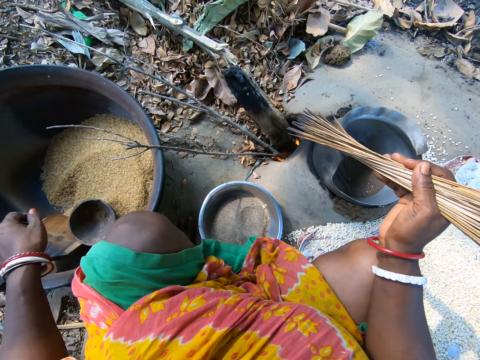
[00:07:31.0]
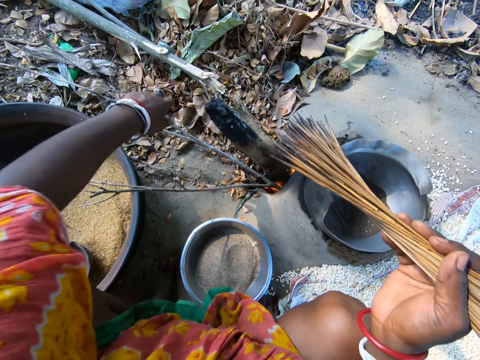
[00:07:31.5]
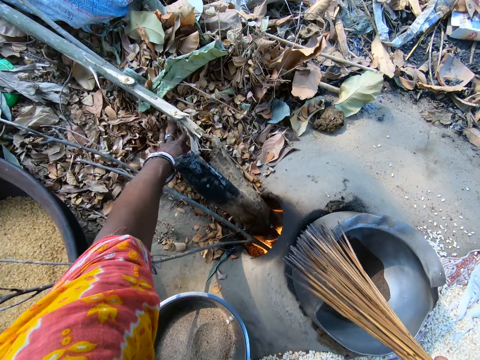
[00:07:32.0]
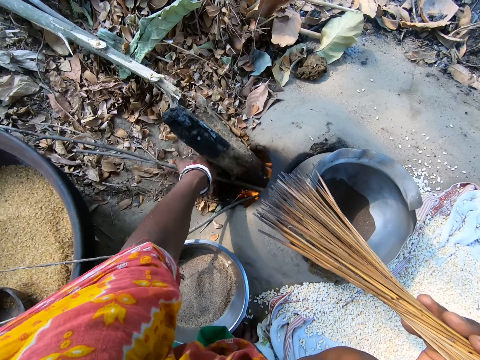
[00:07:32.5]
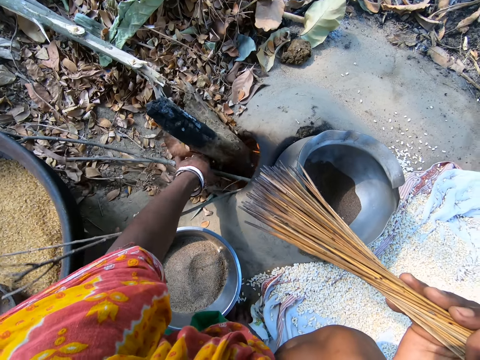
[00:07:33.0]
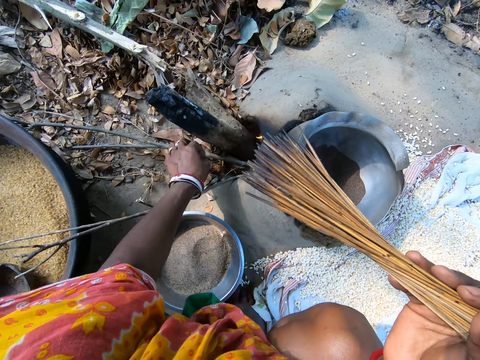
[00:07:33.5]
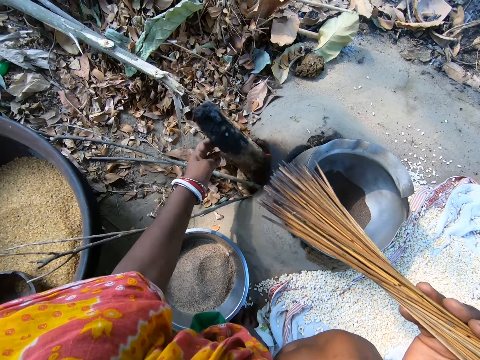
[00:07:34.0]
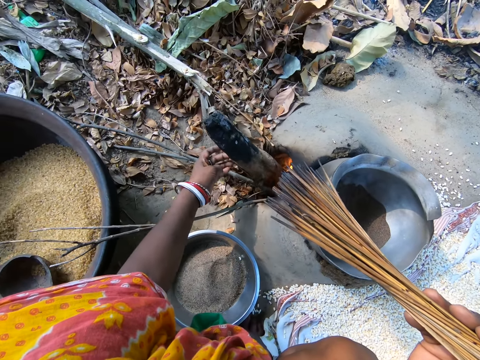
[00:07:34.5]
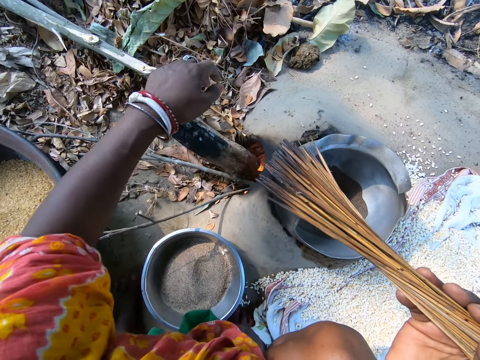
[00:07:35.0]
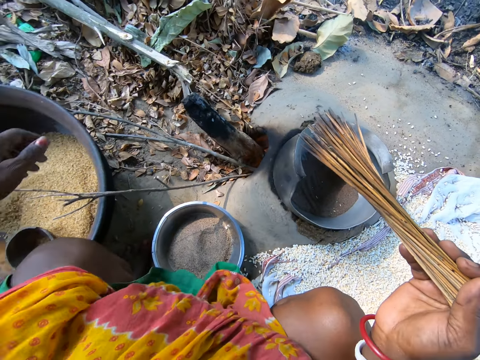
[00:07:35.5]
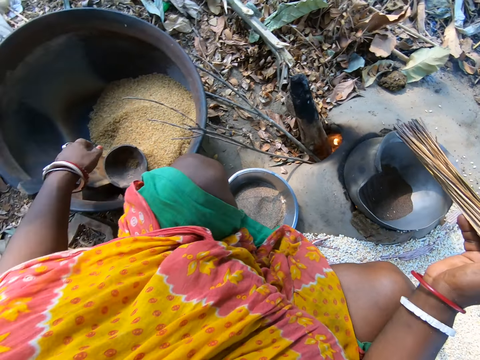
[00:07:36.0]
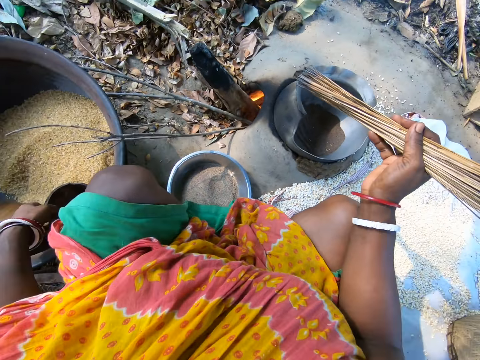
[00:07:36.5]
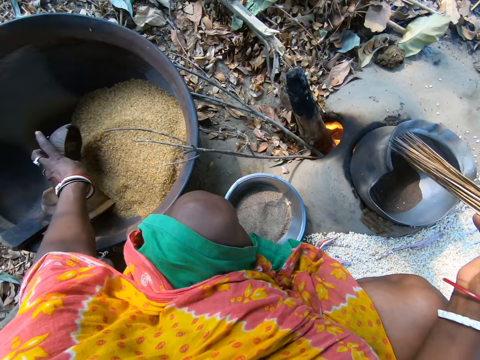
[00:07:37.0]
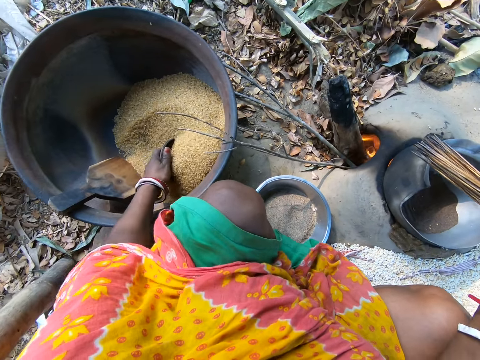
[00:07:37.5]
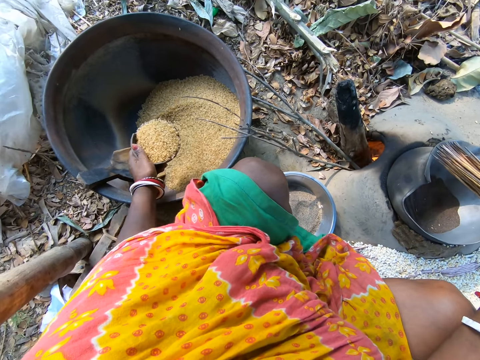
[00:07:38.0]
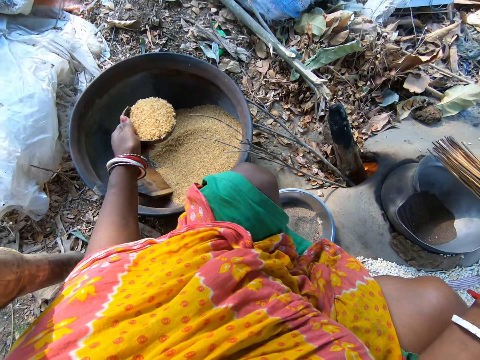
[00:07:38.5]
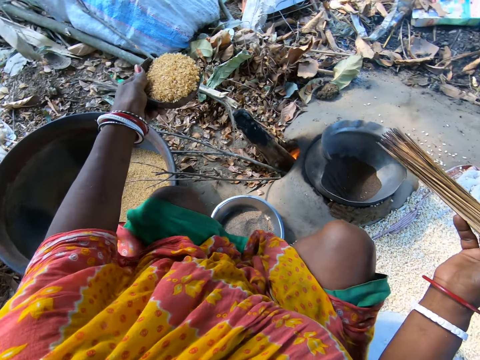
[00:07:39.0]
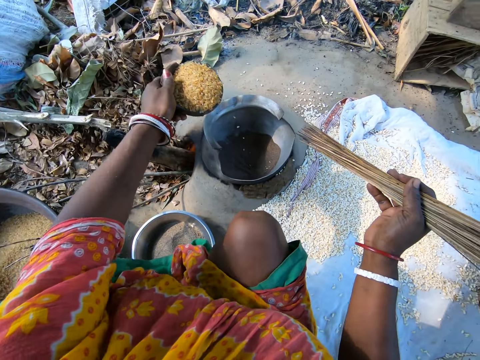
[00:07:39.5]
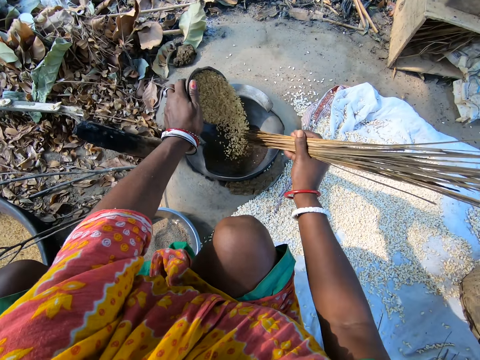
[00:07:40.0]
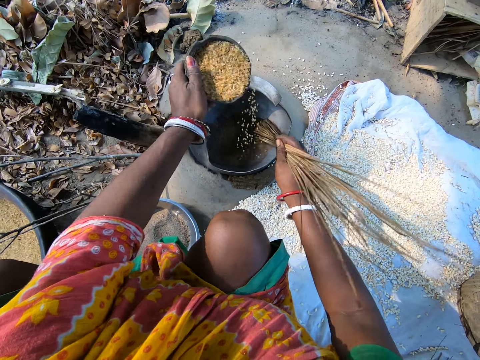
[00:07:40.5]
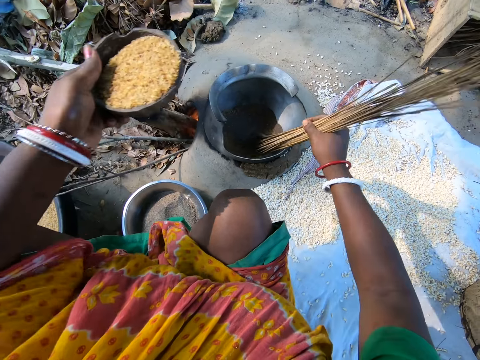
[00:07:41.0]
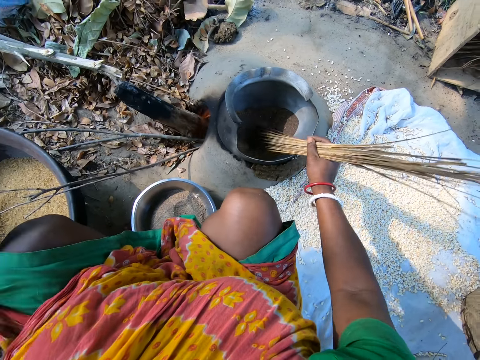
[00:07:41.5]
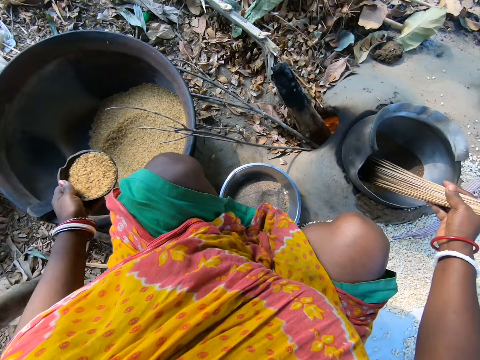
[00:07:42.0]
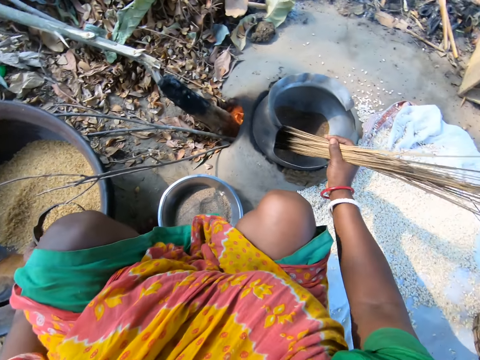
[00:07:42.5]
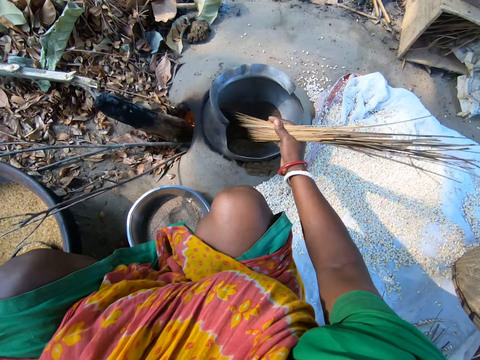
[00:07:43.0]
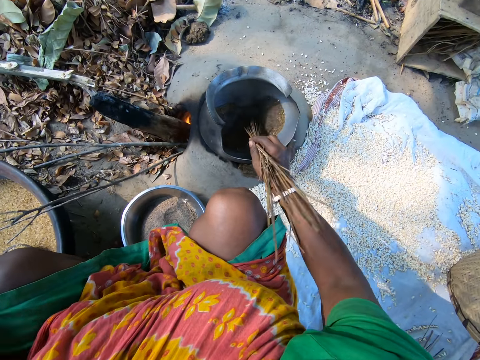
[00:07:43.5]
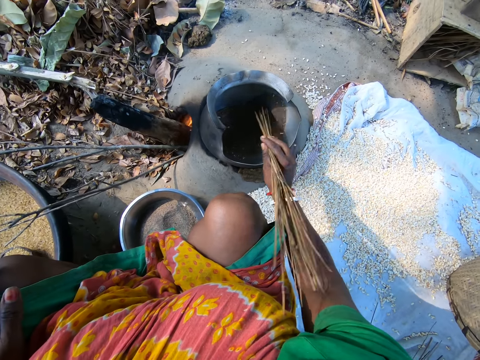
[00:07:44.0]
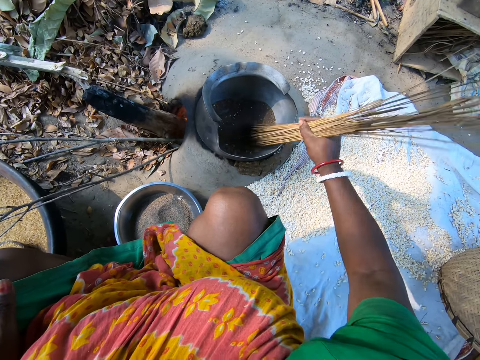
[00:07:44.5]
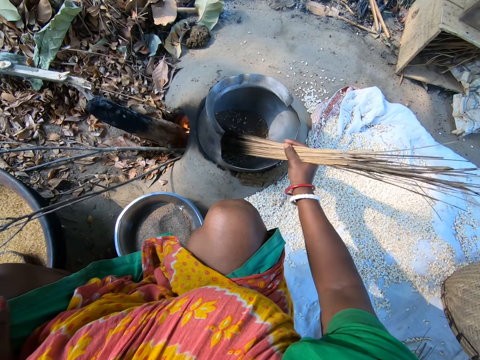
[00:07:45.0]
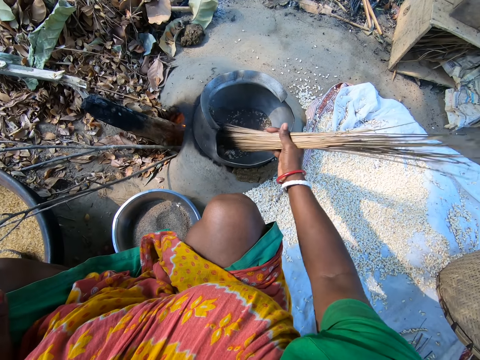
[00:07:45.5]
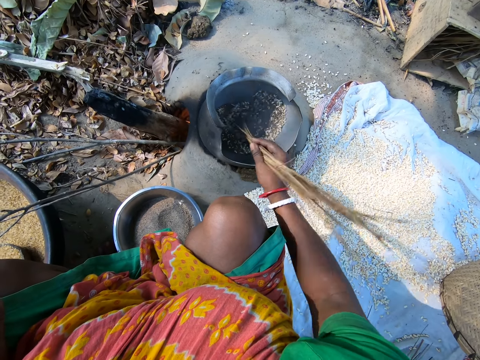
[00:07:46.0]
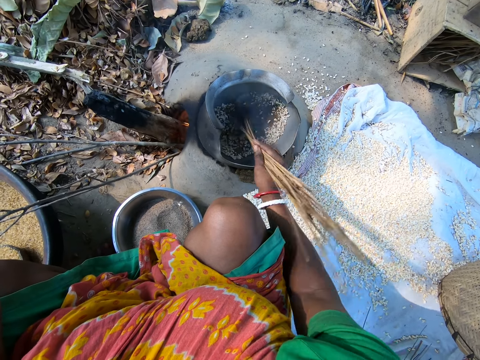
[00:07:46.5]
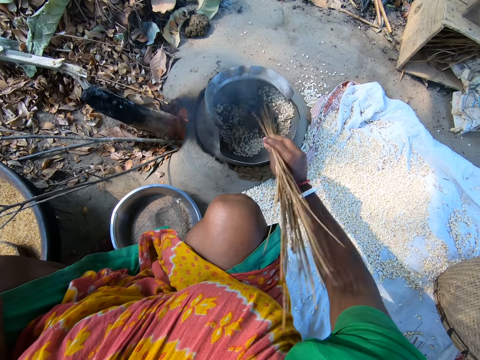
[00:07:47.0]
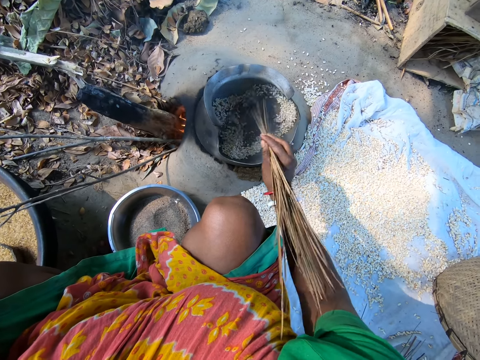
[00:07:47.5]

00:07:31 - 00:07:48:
The camera wearer drops down a dish in a basin of popcorns. They adjust wood in the fire. They pull dry leaves from the ground to the fire. They push firewood in the fire. They pick the dish from the basin. They scoop popcorns or grain from the basin. They pour the popcorns in a pot of ash. They roast the popcorns in the pot. They mix the grain in the pot. They put the dish of popcorns in the basin of popcorns. They roast the popcorns in the pot.

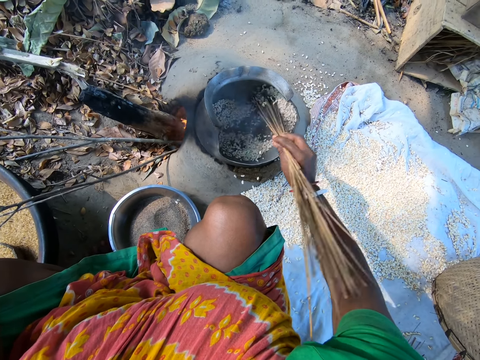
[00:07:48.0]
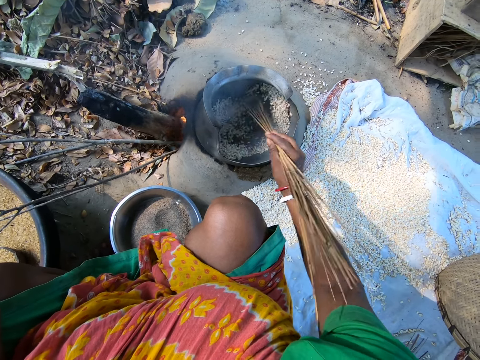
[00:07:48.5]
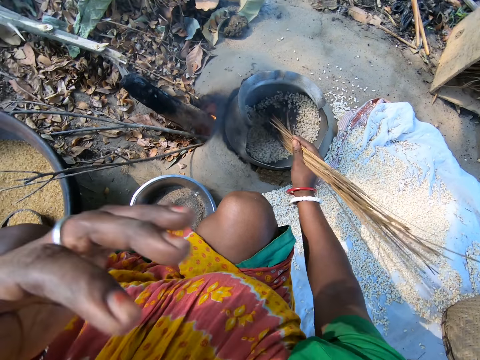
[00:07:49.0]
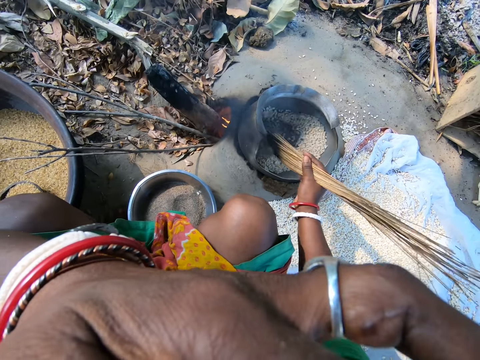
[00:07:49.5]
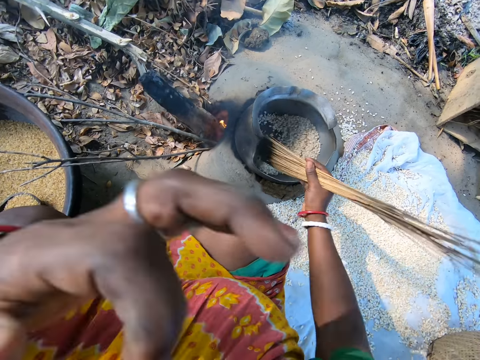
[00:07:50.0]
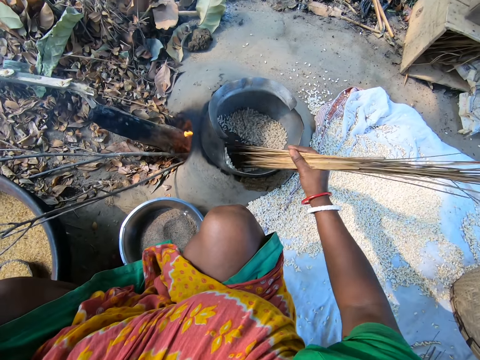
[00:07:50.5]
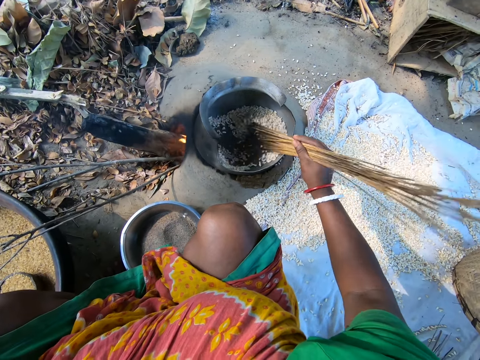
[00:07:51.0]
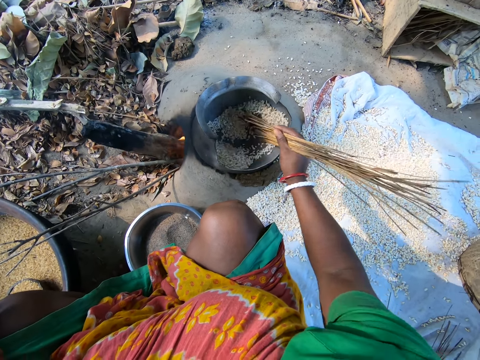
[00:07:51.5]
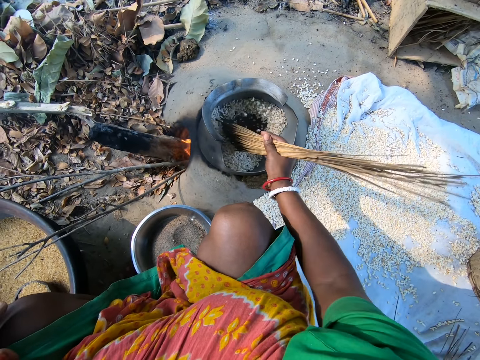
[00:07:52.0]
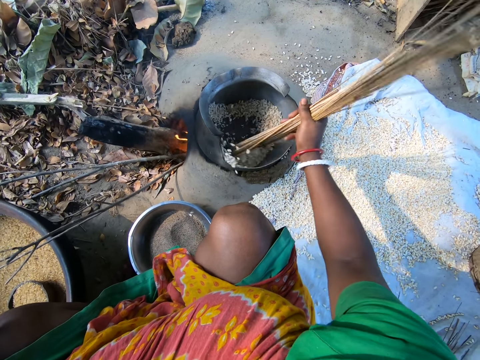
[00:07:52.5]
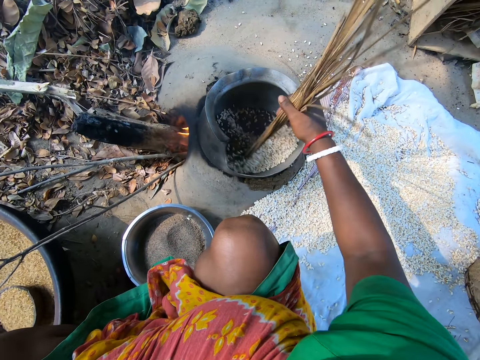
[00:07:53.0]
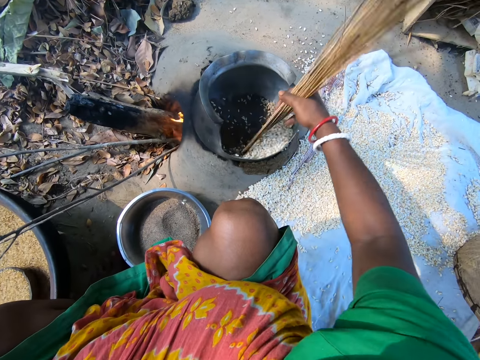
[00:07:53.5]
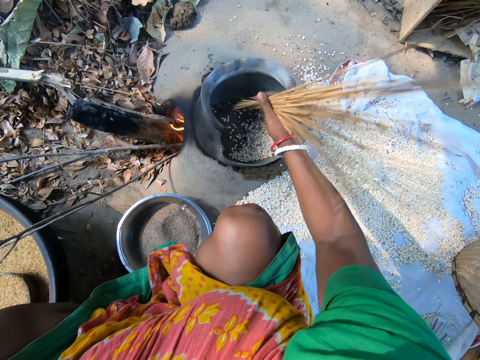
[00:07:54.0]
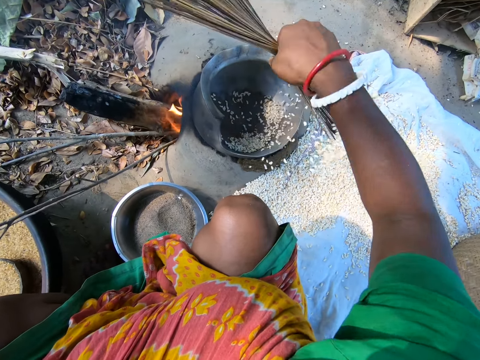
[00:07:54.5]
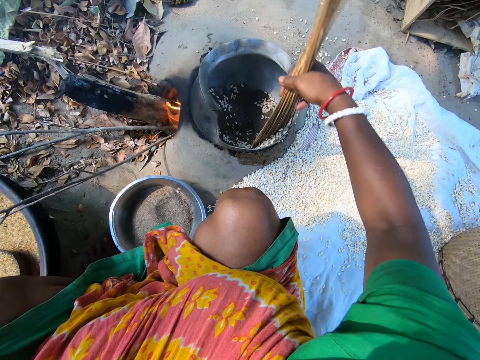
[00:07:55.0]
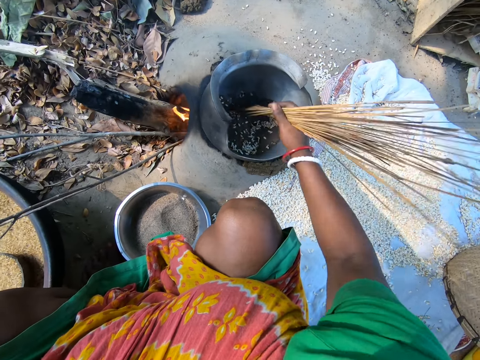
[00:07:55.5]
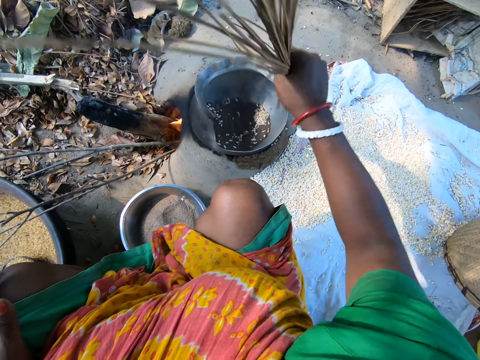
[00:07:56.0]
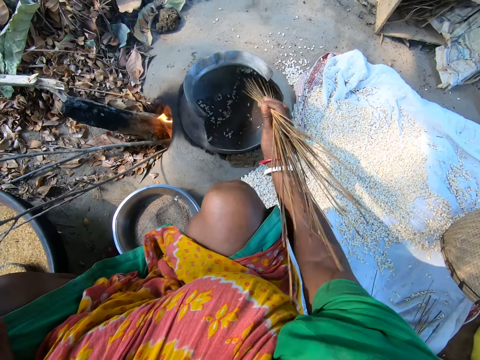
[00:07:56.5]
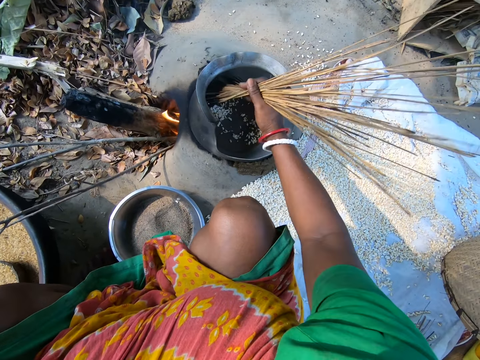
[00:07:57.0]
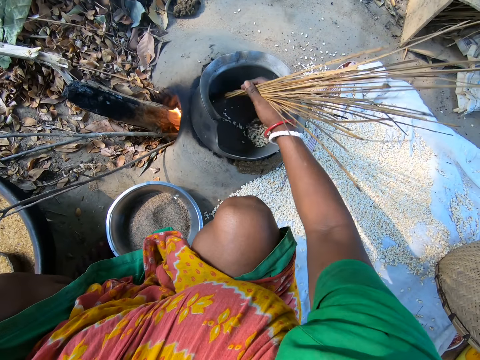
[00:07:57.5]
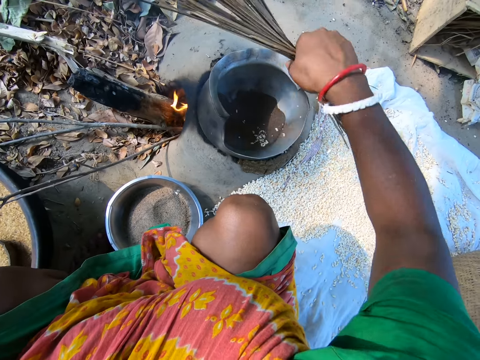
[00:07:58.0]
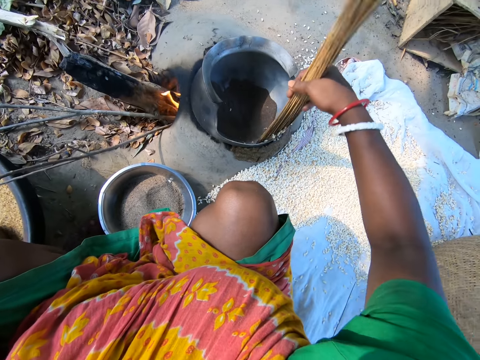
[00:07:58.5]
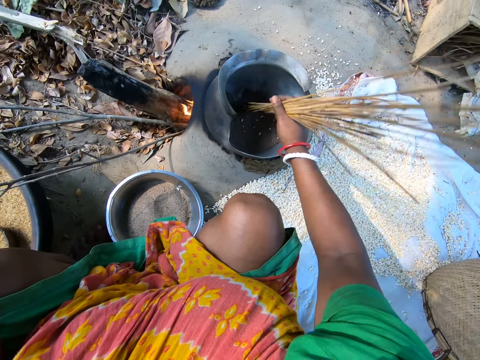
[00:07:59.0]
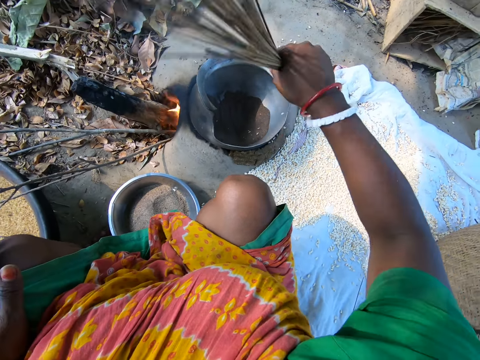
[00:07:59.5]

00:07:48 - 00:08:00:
The camera wearer touches her face. She pours popcorns on a piece of cloth on the ground. She removes grain from the pot. She roasts the popcorns in the pot. She pours the popcorns on the piece of cloth on the ground.
